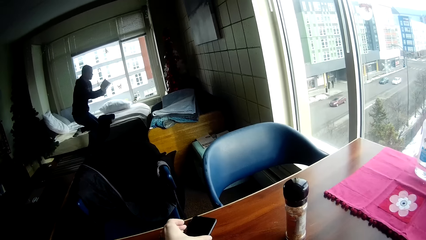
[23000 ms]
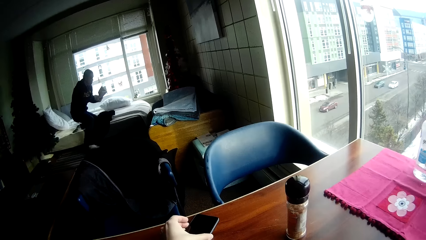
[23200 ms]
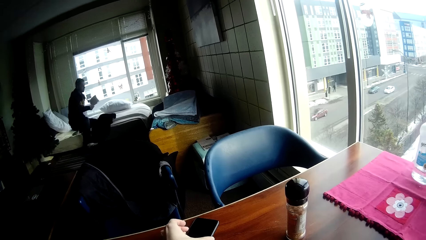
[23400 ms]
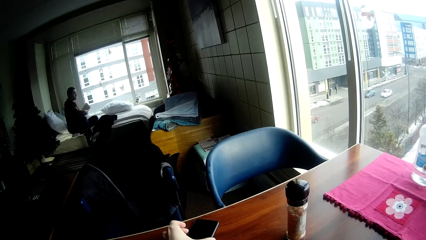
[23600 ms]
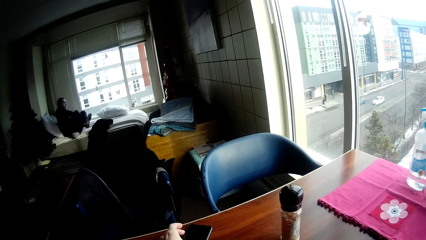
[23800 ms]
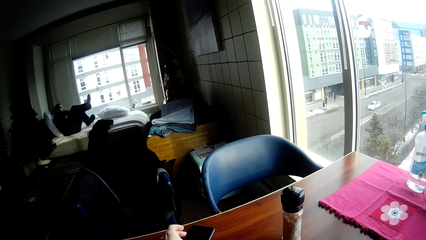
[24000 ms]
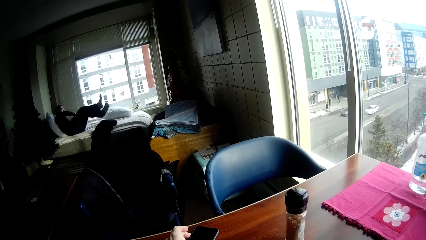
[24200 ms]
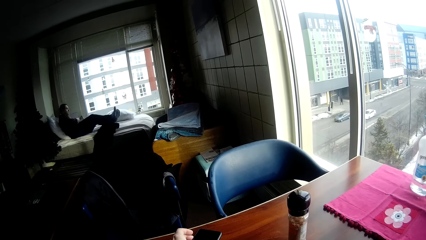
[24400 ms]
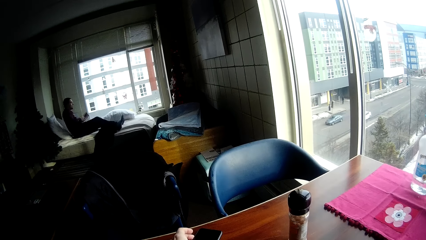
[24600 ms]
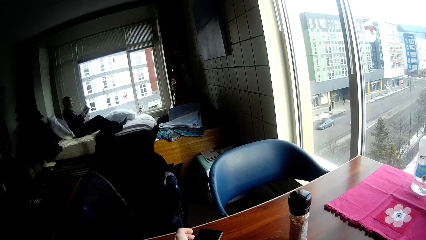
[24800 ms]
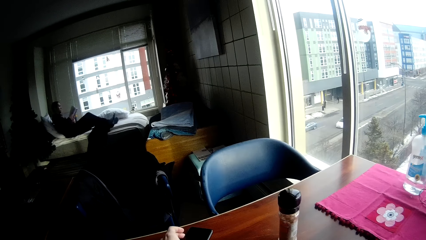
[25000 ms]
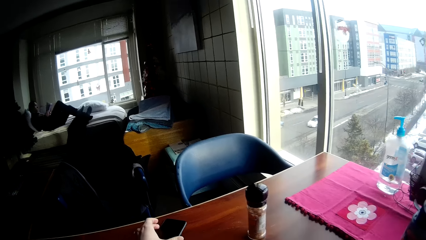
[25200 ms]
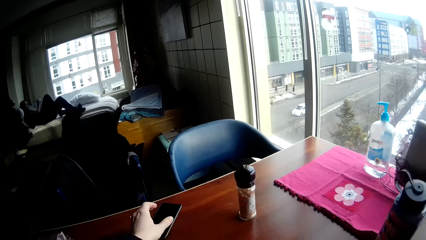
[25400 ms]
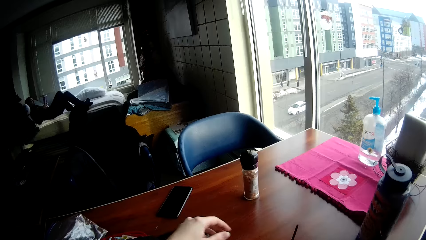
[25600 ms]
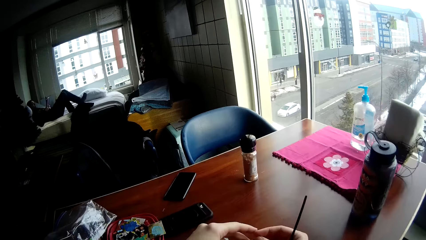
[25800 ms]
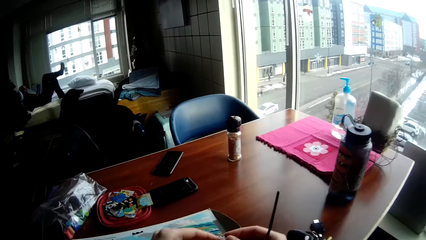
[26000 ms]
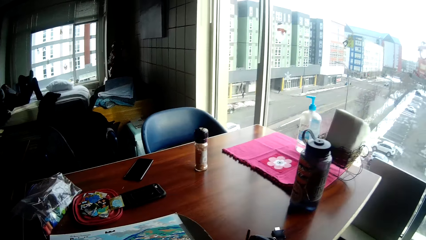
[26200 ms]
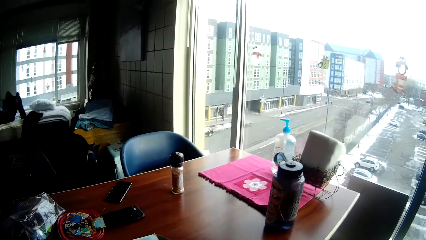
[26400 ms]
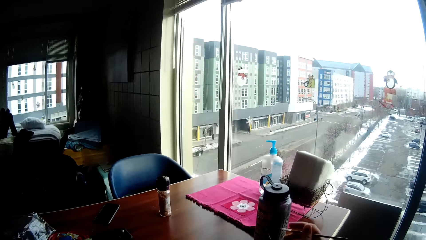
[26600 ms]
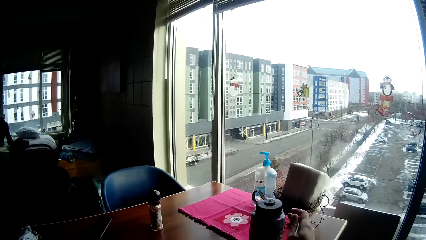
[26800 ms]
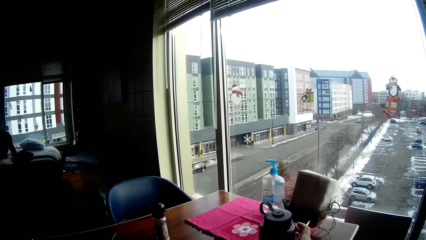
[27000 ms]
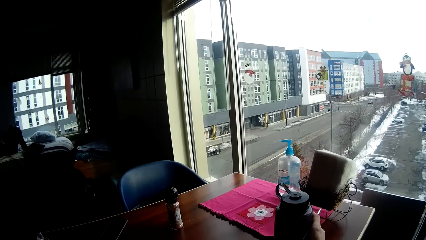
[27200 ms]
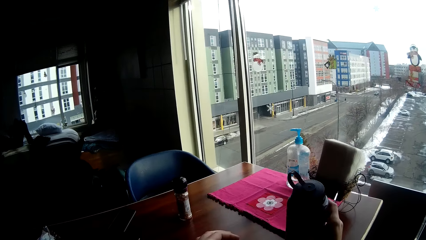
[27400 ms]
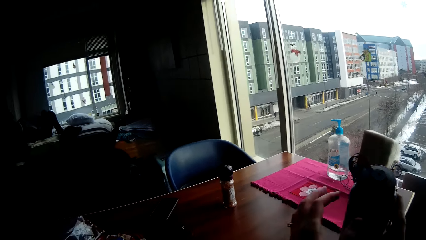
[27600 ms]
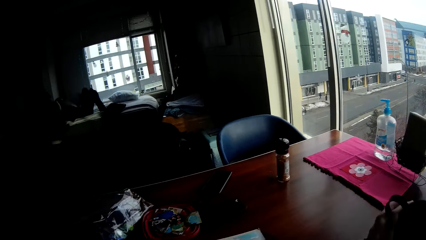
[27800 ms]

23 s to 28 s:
The man steps on the bed. The camera wearer touches the phone on the table with his left hand. He picks up the cell phone on top of the desk. The man folds his leg on the bed and reads the book on the bed. He sleeps folding his legs. The camera wearer returns the cell phone. The man puts his left leg above the right leg. The camera wearer takes a water flask on the table with his right hand.

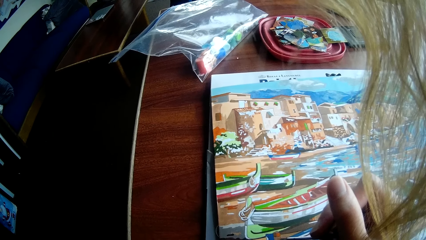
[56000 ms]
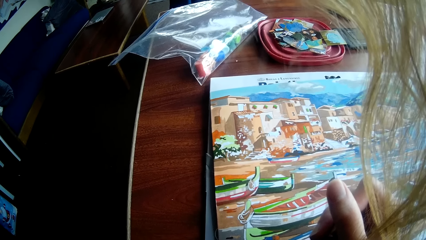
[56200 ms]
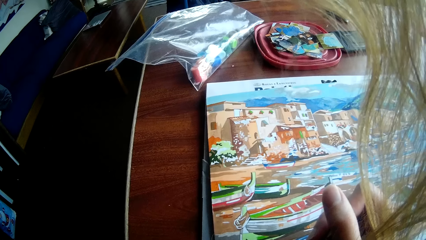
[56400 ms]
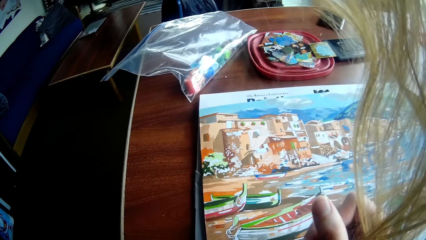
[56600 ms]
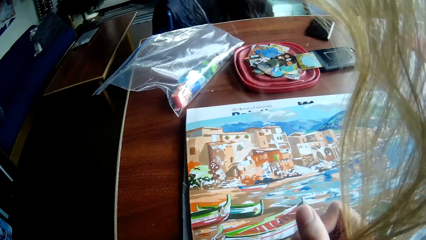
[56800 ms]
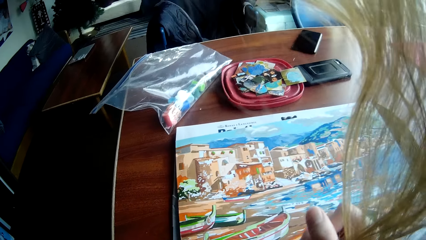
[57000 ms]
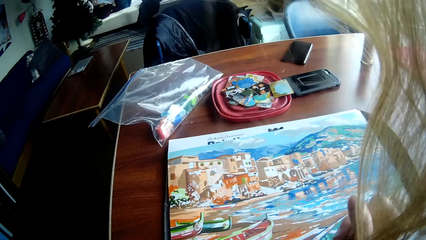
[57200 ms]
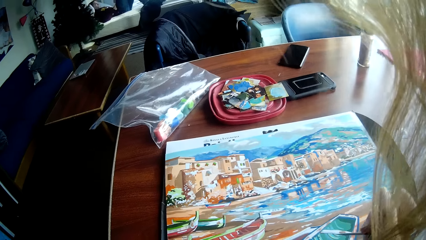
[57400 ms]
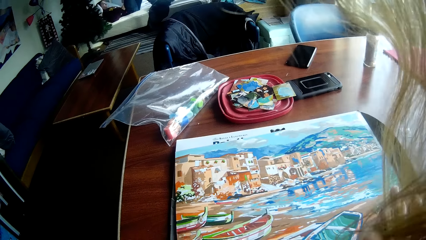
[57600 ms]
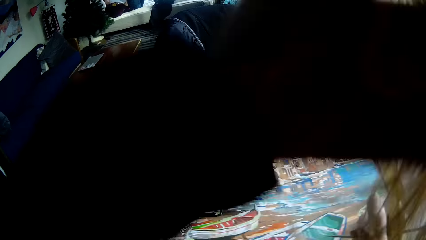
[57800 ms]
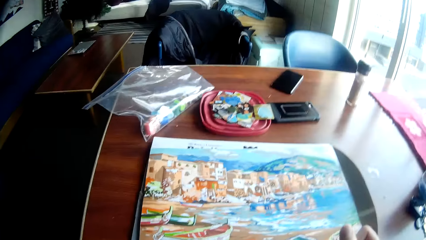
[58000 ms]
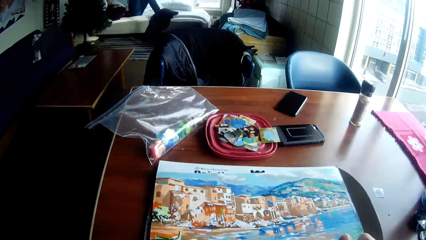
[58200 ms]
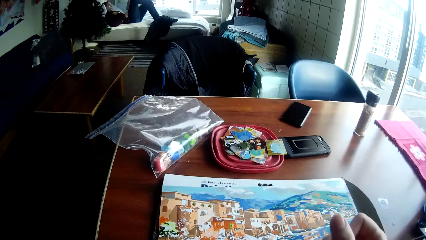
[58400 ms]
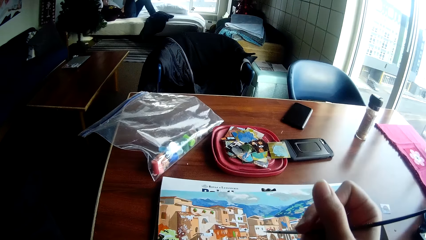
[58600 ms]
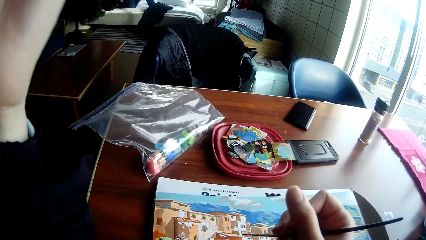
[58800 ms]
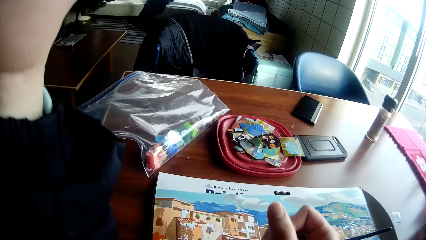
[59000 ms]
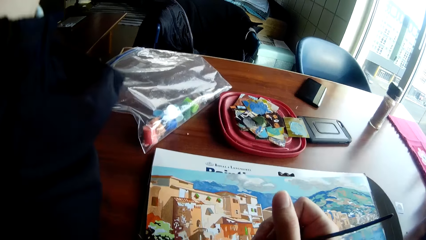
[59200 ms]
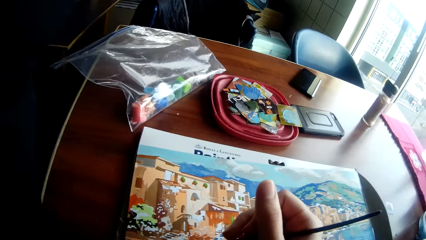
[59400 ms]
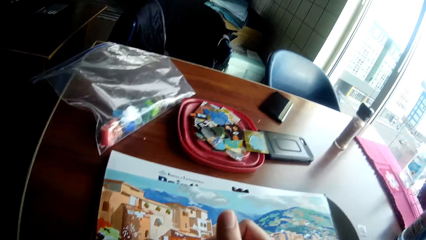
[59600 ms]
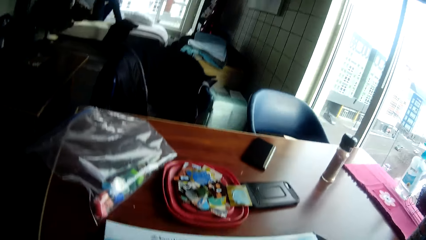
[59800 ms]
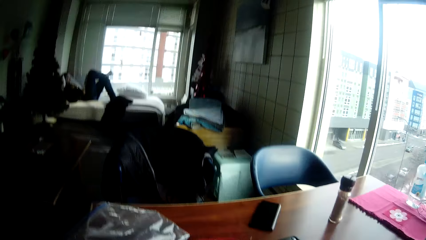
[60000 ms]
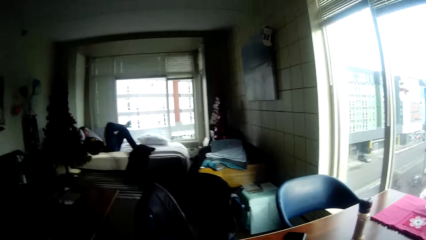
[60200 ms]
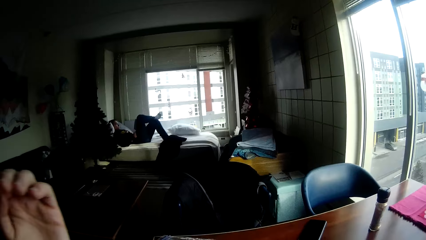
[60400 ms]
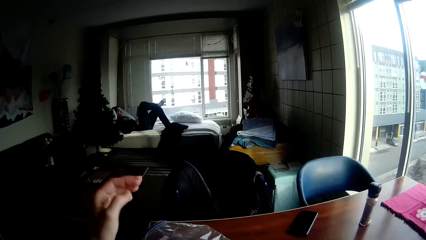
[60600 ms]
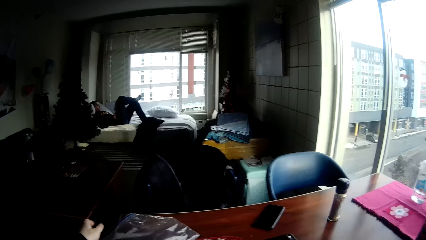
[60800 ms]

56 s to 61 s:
The camera wearer puts aside her hair. She brings her left hand down.

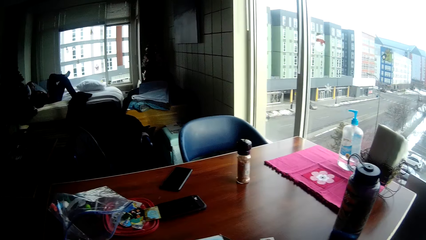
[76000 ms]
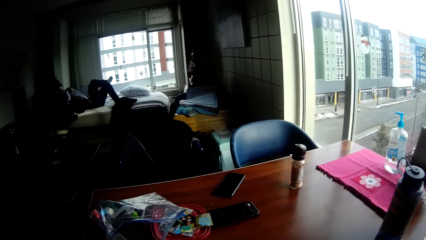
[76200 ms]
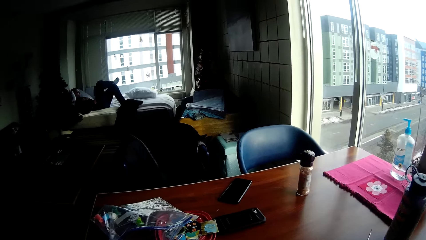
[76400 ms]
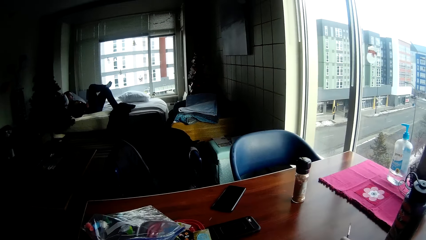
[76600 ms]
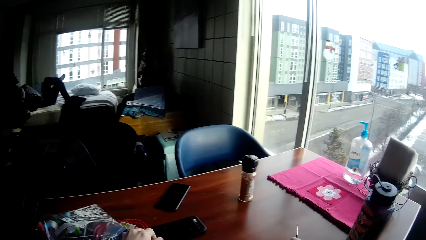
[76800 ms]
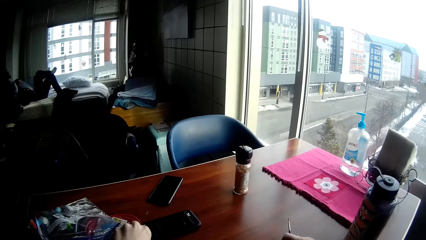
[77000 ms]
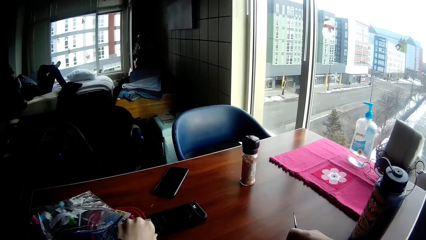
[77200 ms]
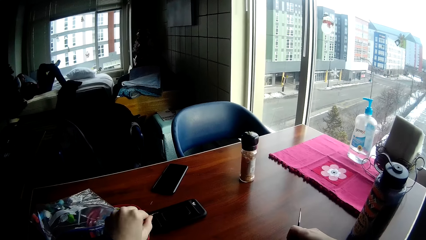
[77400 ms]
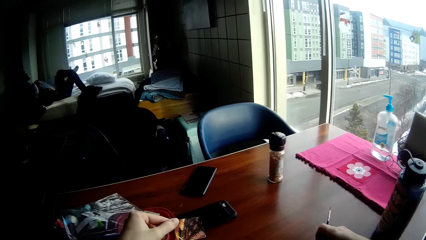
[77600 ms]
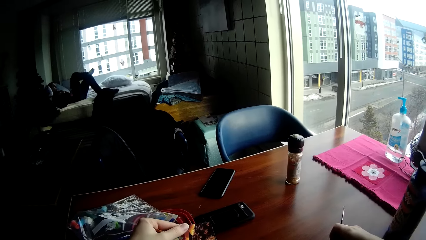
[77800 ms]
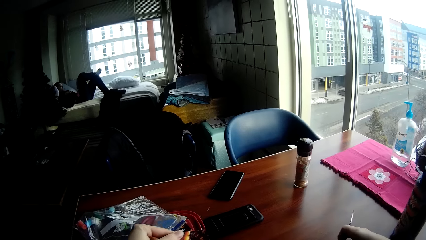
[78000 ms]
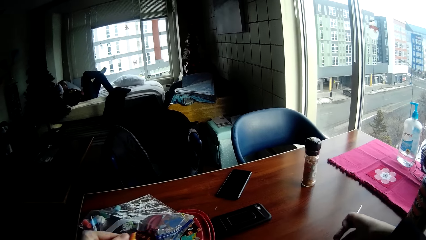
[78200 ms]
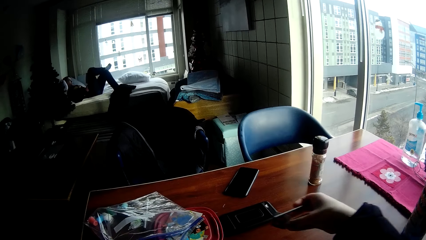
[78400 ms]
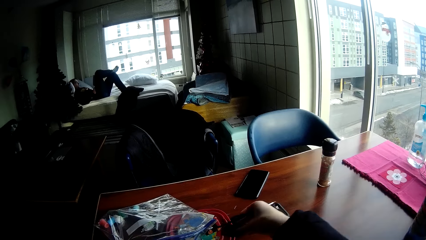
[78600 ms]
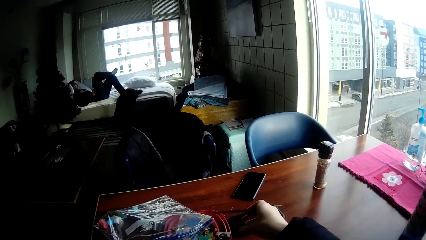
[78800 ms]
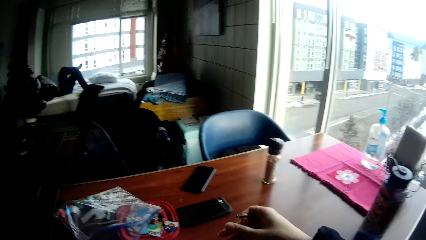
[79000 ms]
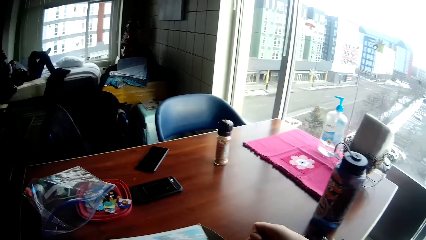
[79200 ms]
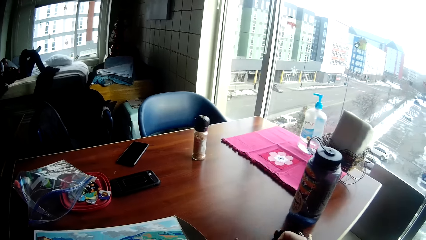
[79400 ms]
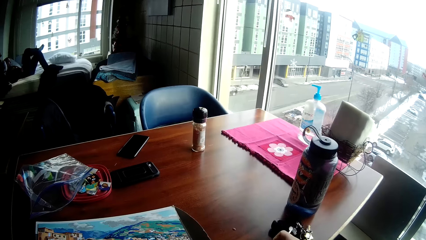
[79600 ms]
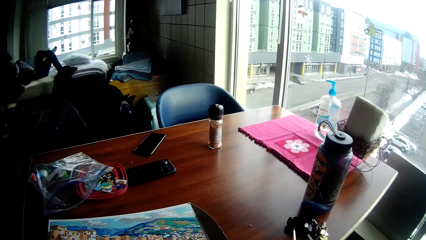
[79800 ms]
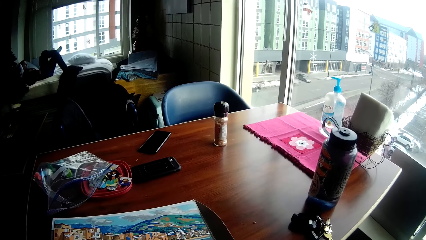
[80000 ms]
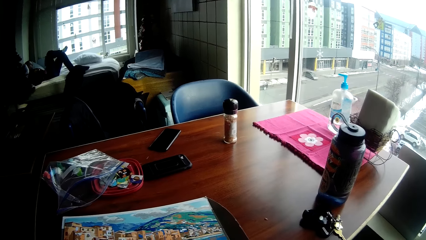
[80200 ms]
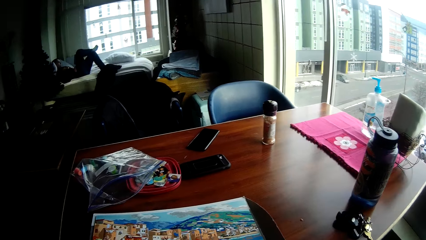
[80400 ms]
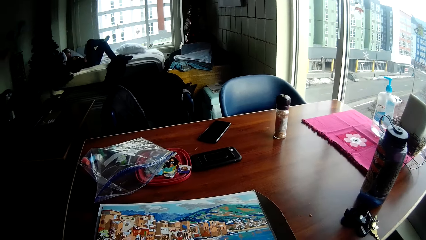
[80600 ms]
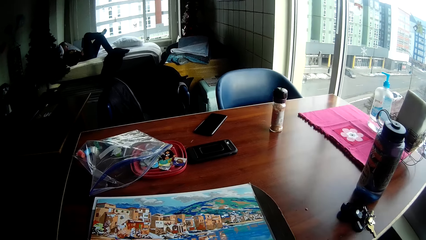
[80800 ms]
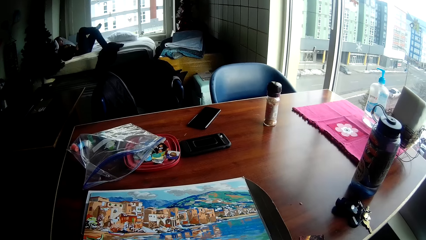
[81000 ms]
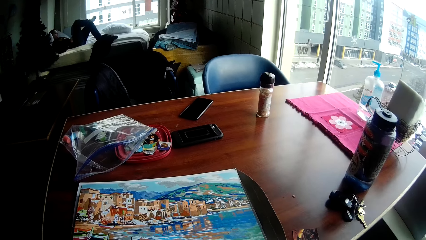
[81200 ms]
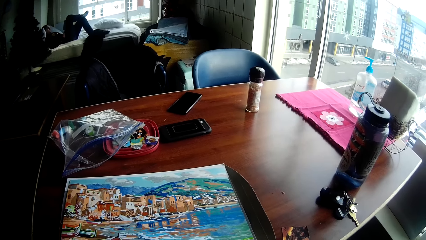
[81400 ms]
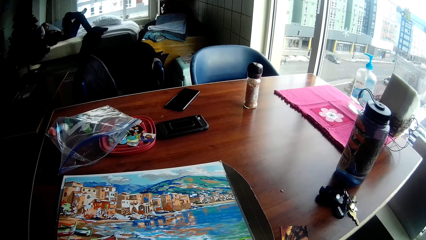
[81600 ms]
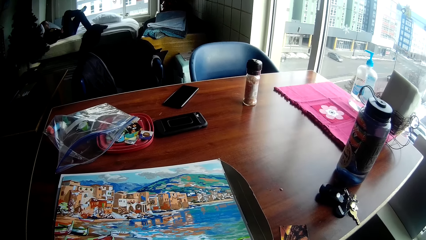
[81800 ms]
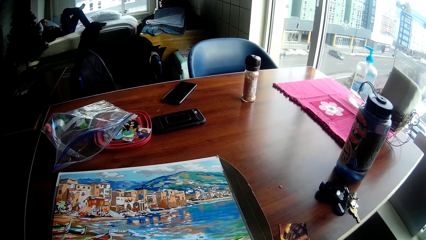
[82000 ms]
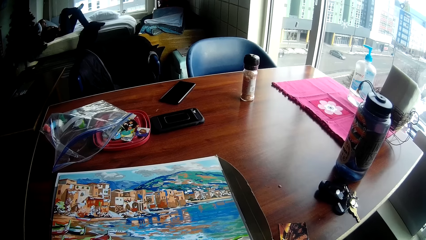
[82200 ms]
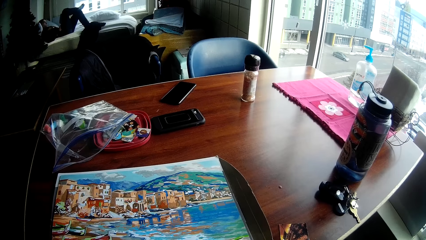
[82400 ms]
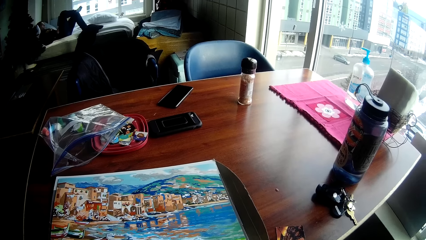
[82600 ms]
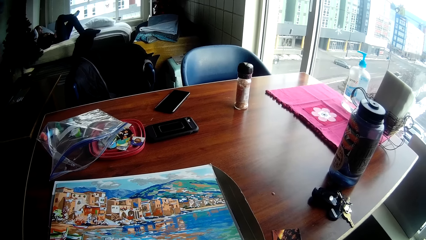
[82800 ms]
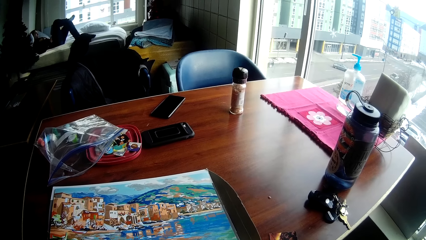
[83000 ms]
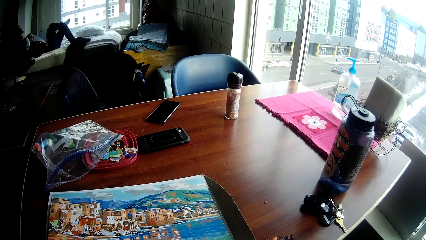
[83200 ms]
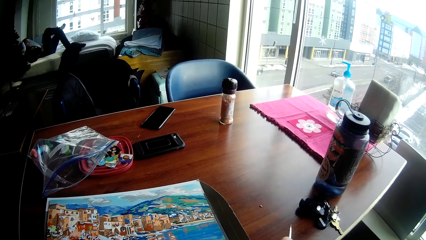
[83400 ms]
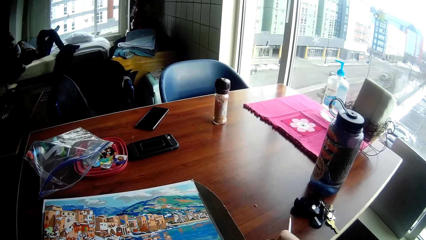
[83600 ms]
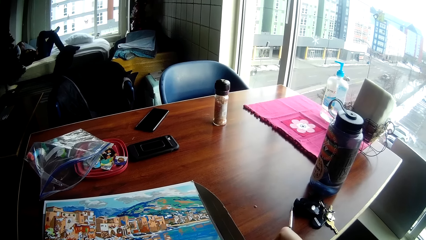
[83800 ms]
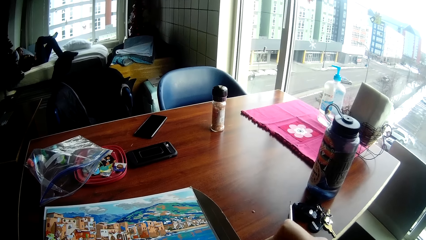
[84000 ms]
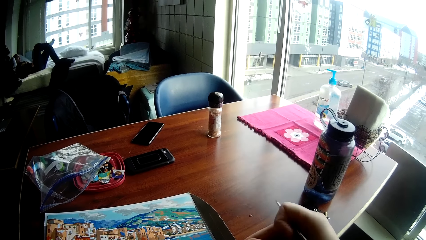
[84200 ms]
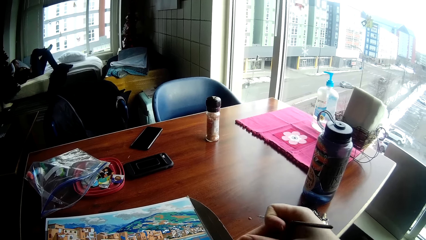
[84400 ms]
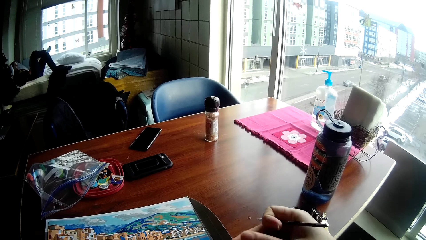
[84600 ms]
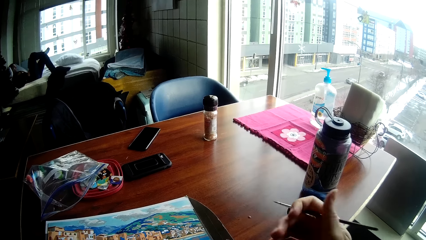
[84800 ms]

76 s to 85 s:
The camera wearer takes a card on the table with his left hand. He takes the card on the table with his right hand.
